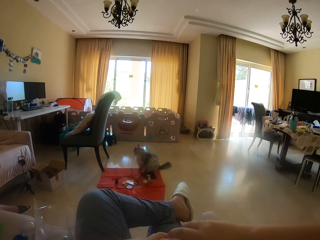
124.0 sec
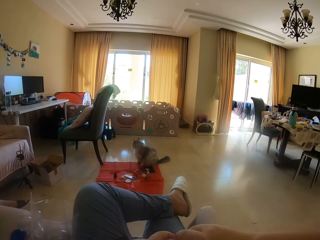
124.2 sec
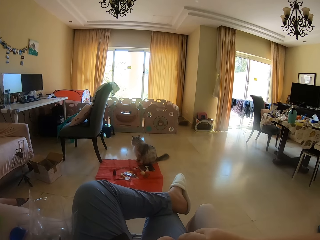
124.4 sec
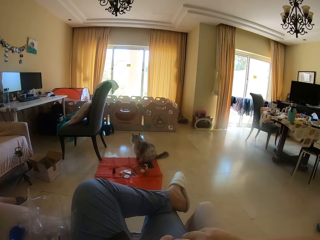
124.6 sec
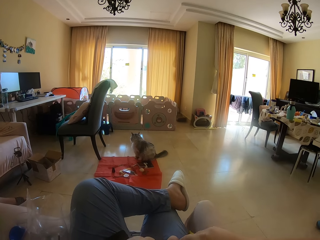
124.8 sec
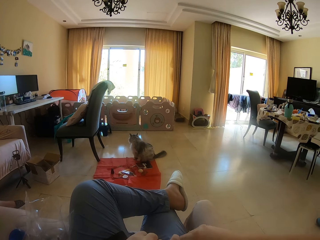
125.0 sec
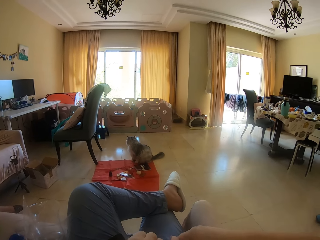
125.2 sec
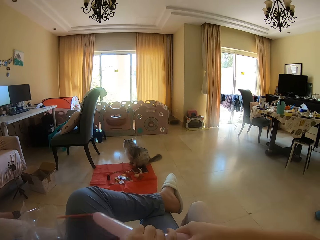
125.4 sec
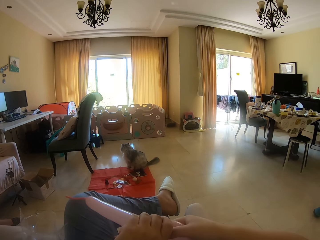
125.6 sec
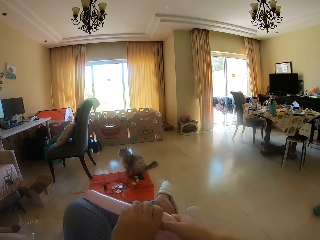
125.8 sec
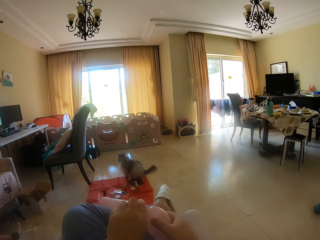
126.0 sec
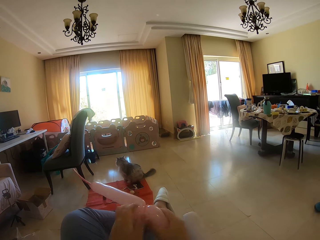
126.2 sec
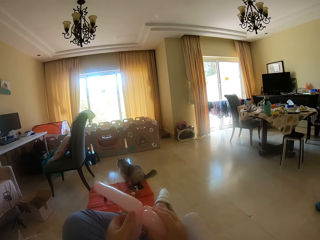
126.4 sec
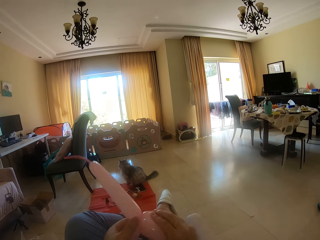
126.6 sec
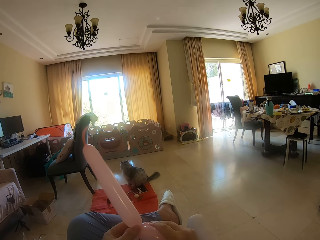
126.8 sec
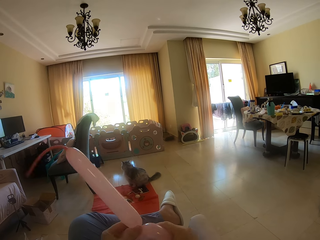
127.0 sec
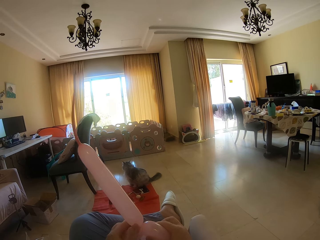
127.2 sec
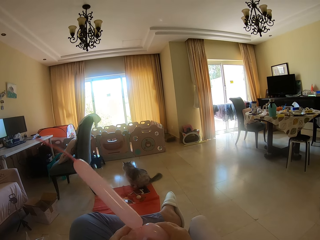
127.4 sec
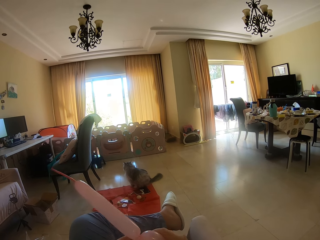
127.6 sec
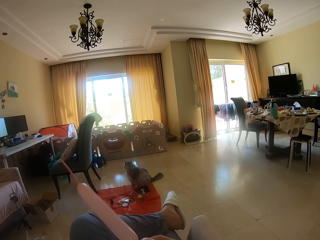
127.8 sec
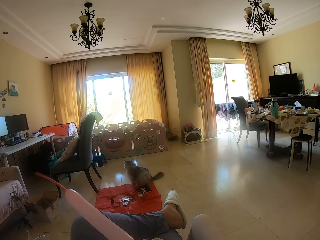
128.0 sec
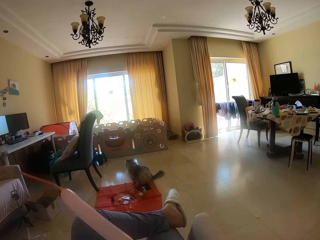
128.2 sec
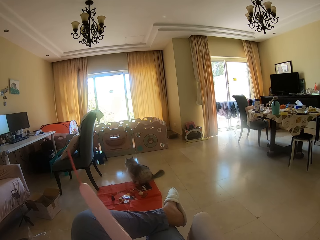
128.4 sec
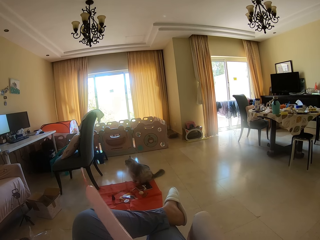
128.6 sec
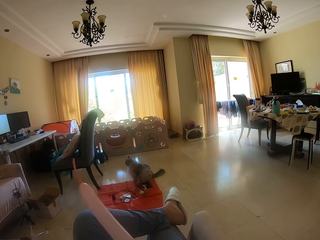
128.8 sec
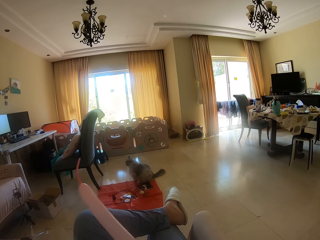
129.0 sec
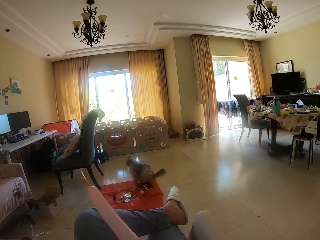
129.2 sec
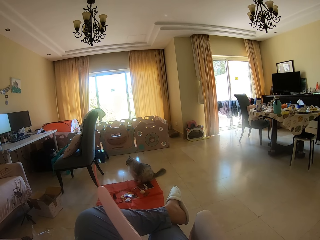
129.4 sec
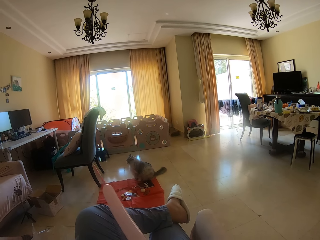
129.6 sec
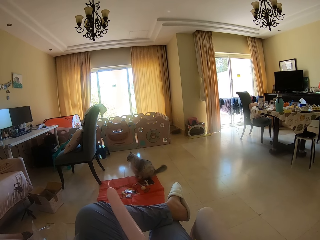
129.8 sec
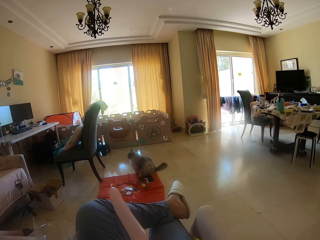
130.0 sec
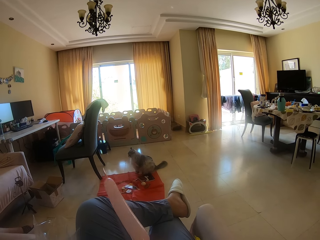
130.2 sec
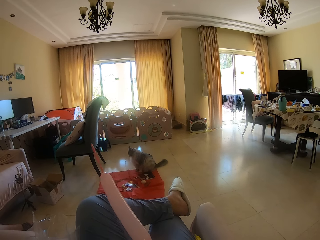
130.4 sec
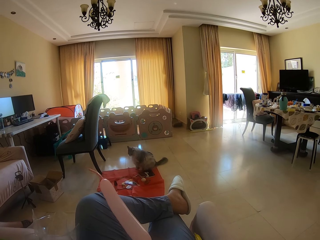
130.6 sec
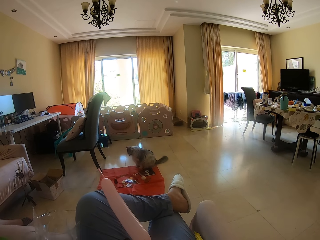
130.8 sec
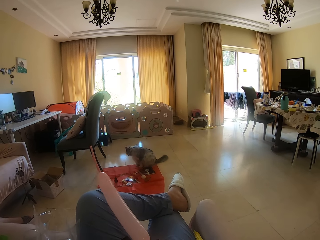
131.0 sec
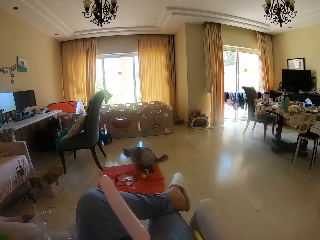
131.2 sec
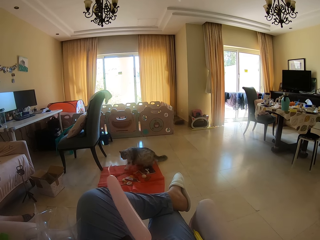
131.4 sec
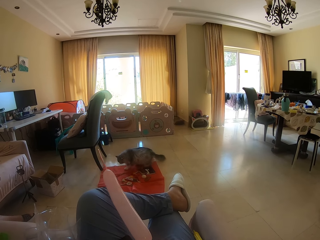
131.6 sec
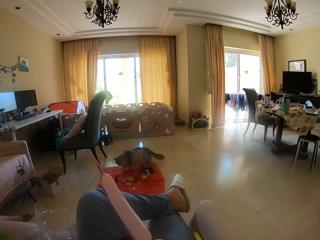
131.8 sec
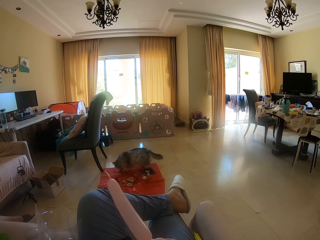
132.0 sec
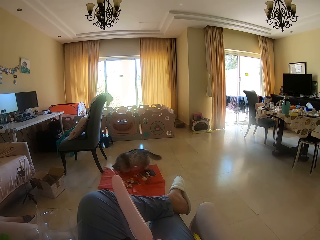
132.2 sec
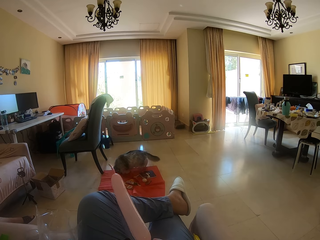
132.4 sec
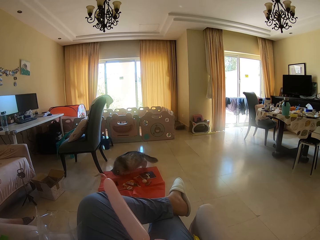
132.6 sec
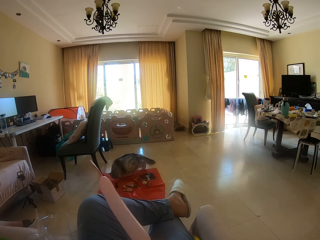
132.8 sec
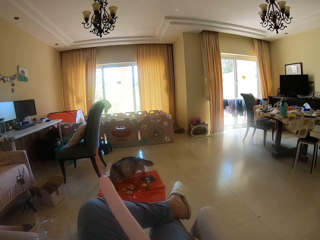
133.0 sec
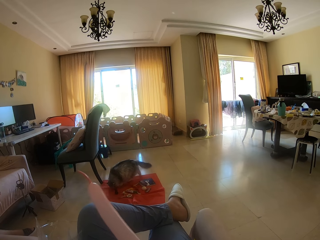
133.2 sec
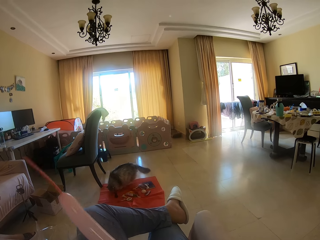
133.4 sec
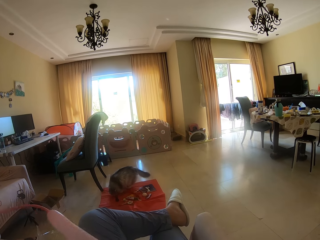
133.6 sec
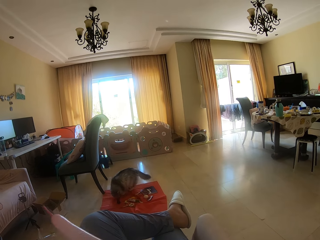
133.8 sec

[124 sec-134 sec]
The camera wearer turns the balloon. They twist the balloon.

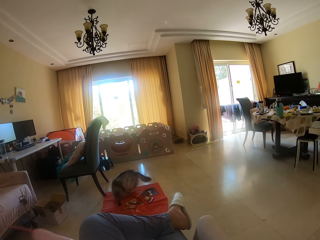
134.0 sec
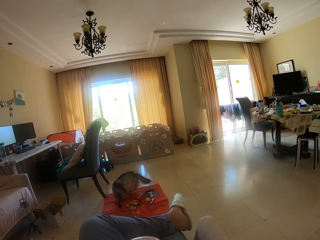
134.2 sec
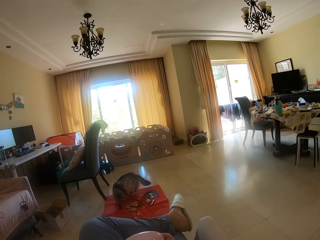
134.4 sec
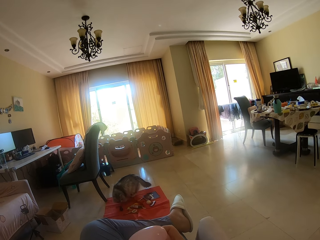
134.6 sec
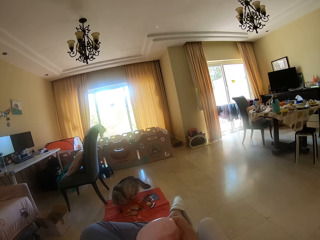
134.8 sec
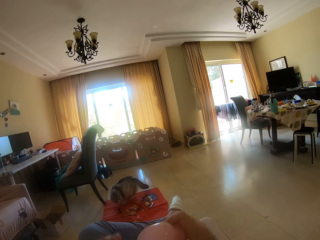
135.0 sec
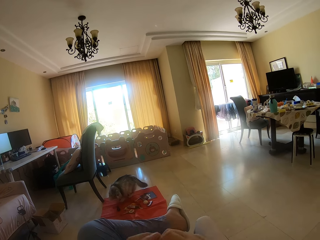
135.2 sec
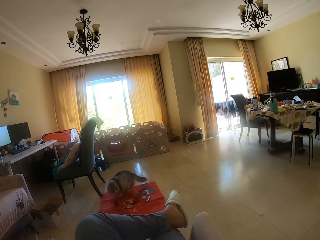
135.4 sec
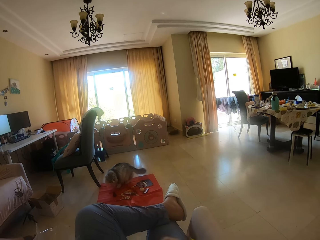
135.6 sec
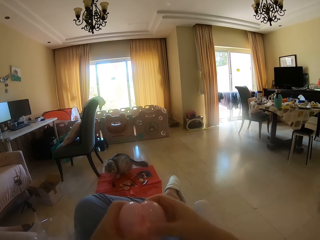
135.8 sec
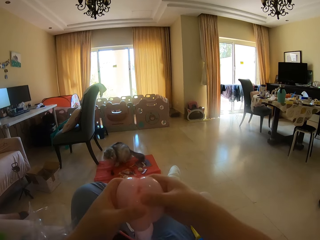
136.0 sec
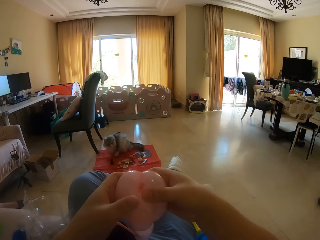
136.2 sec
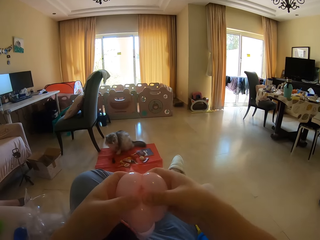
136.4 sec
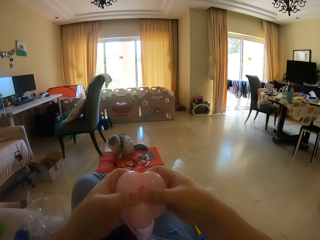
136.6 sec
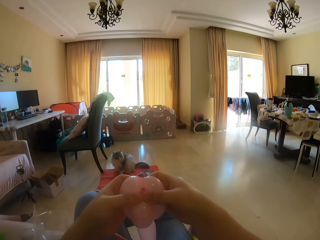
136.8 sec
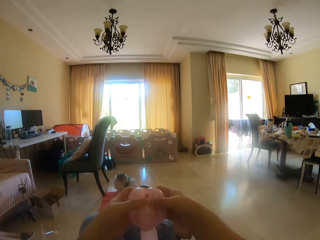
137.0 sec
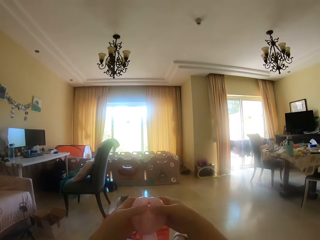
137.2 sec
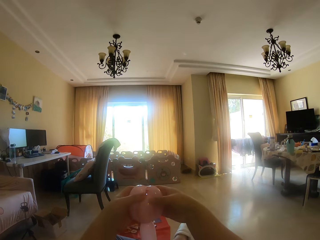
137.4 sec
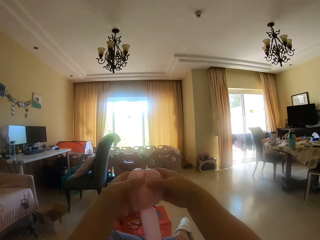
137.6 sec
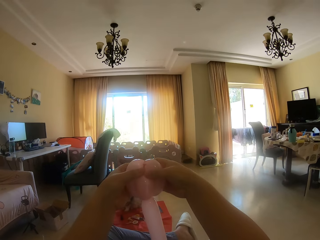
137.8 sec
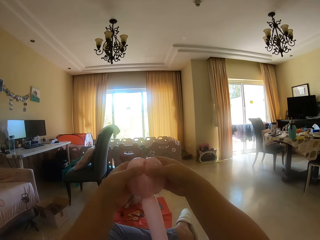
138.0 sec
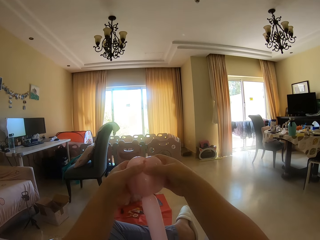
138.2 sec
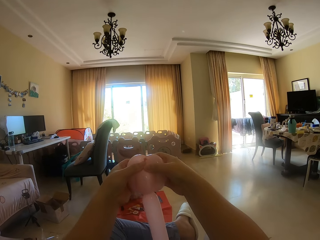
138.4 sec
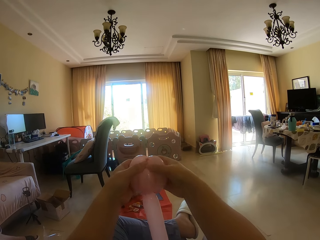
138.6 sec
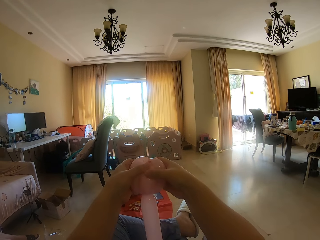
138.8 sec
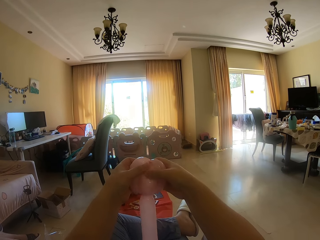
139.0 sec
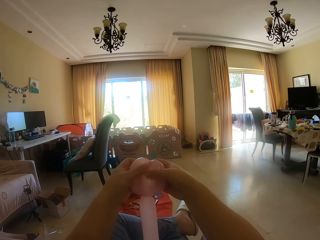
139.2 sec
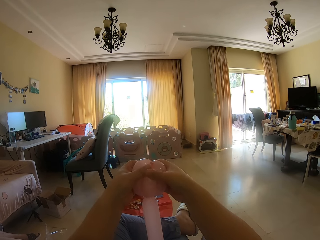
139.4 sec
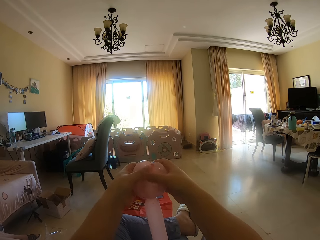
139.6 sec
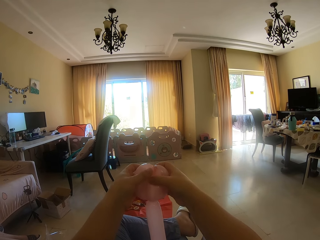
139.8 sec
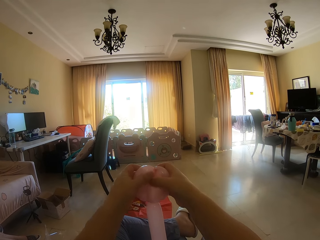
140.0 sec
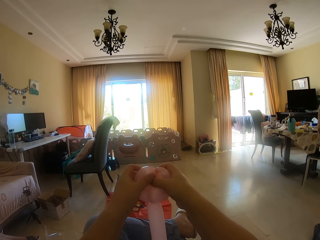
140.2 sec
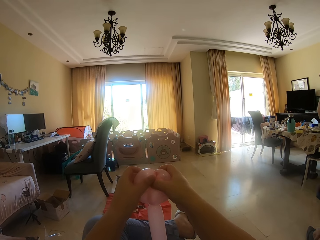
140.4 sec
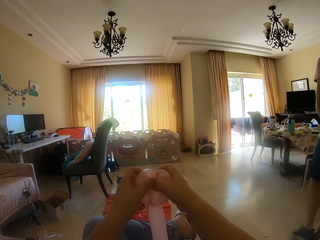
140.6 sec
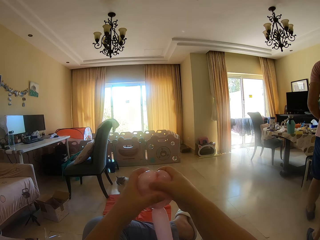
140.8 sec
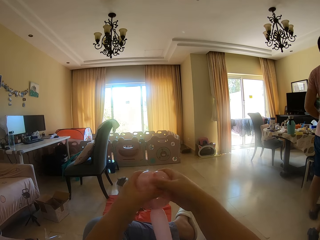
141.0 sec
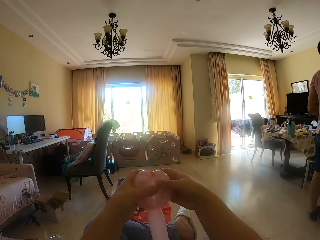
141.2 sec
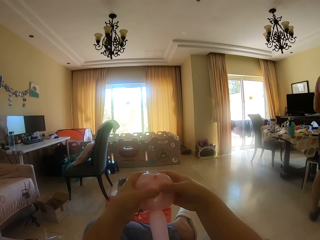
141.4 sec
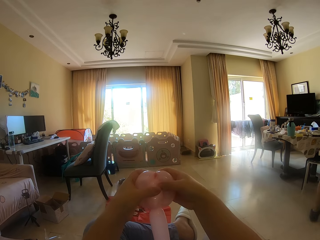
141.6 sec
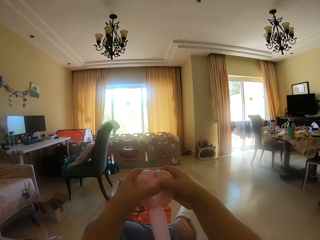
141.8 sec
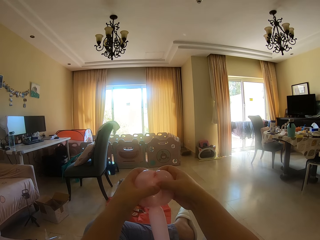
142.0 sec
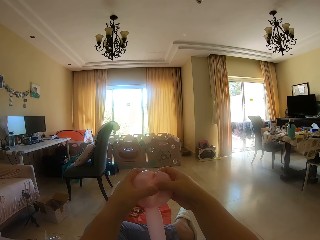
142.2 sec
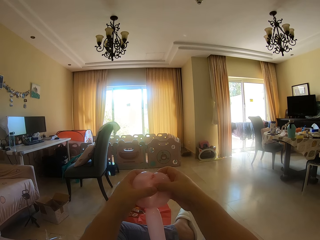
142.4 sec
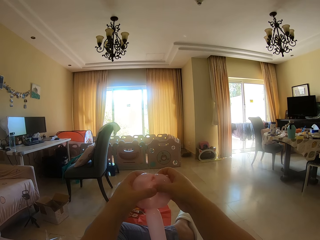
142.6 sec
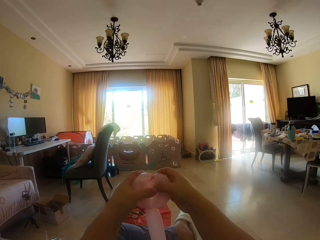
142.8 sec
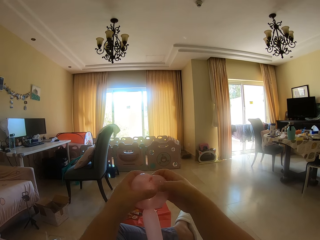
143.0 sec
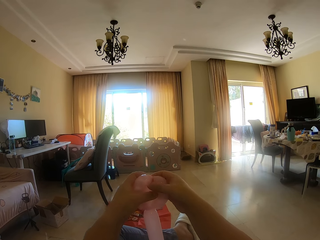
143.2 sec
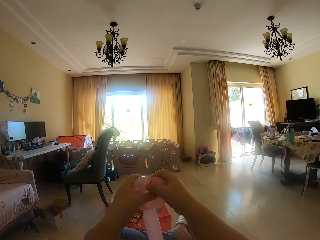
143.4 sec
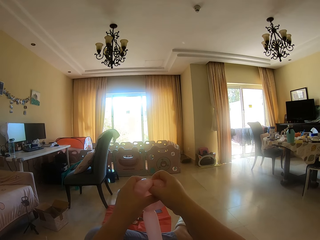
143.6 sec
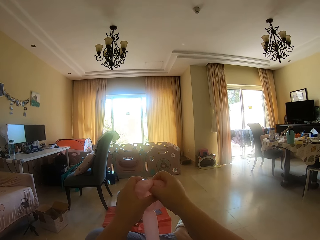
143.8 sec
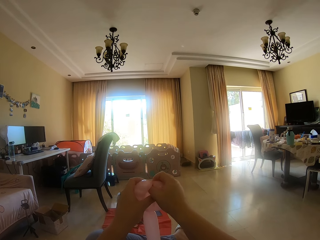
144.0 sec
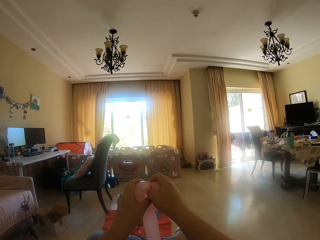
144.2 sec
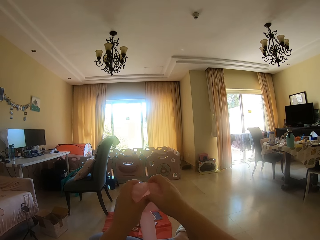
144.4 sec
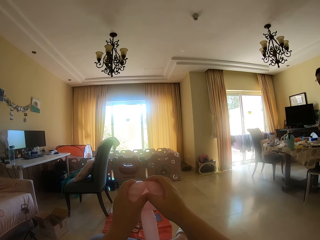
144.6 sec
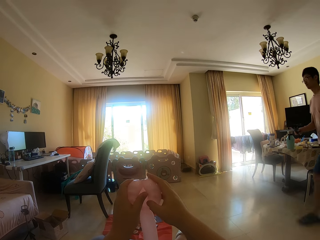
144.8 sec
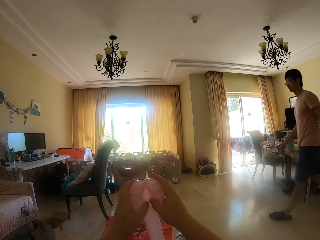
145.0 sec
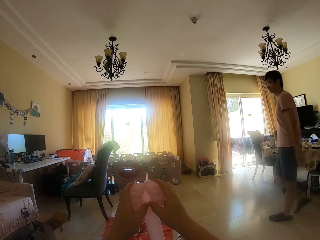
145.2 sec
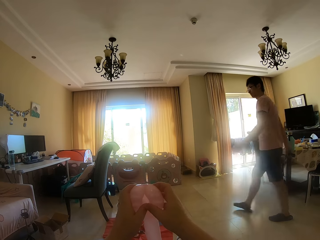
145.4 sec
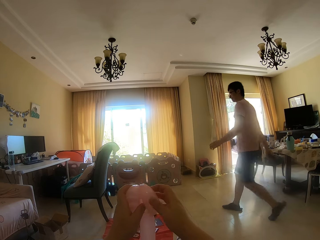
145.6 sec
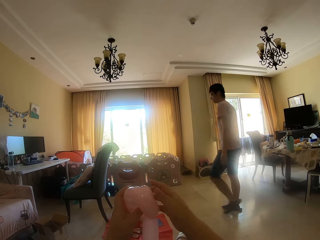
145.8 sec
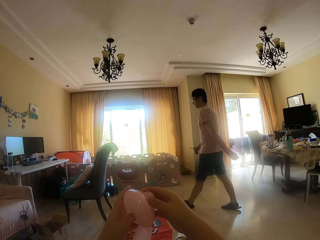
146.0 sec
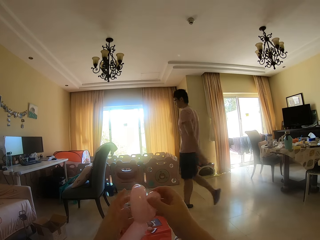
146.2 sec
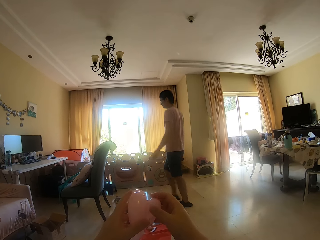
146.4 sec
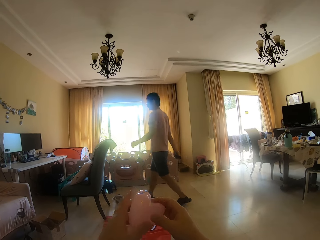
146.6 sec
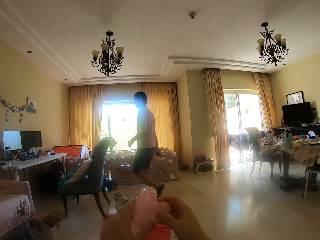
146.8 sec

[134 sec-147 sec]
The camera wearer presses the balloon. They lift the balloon. A man walks around.
